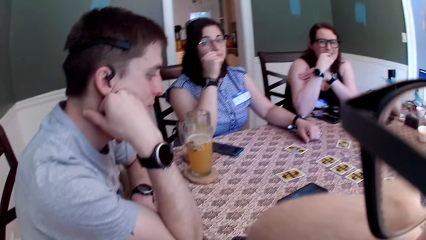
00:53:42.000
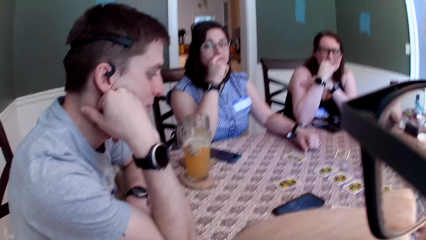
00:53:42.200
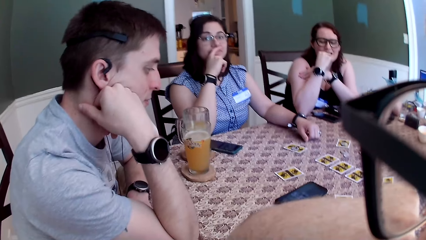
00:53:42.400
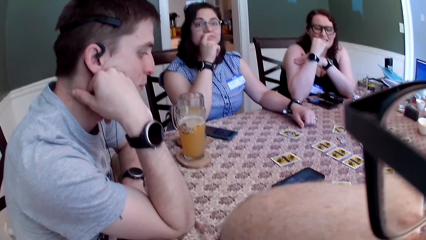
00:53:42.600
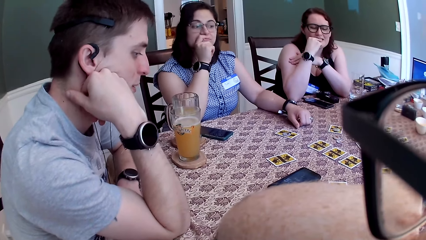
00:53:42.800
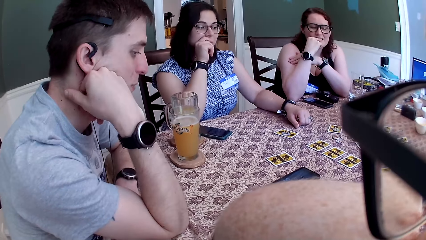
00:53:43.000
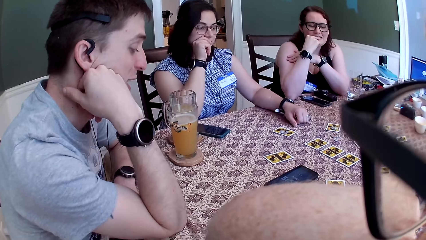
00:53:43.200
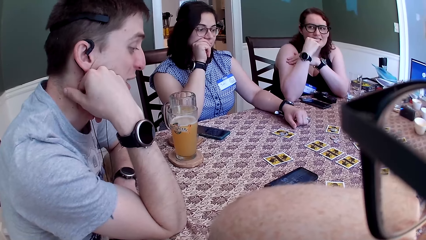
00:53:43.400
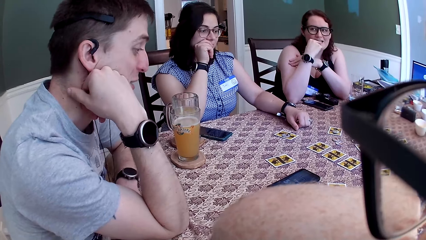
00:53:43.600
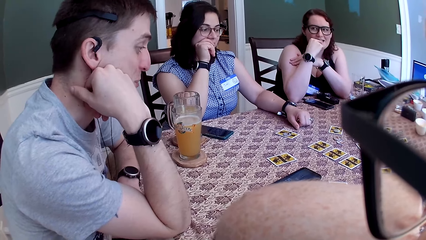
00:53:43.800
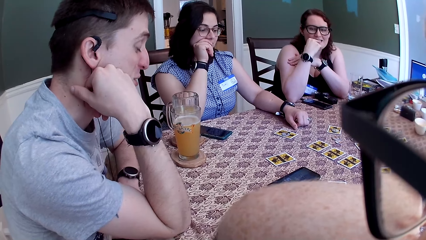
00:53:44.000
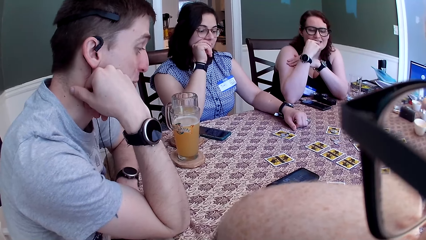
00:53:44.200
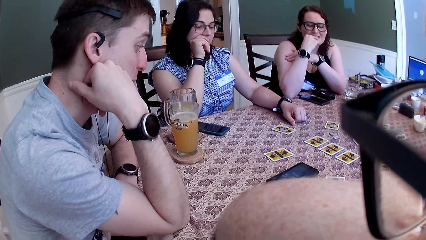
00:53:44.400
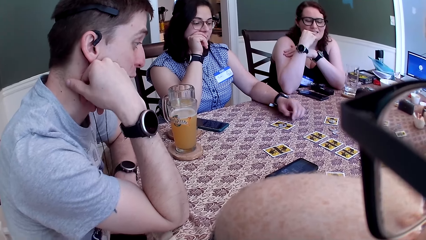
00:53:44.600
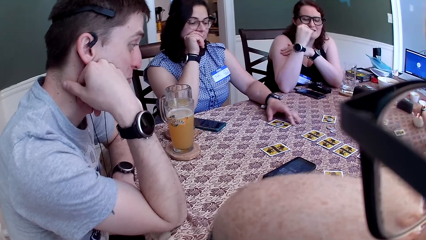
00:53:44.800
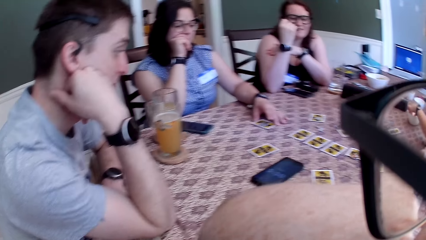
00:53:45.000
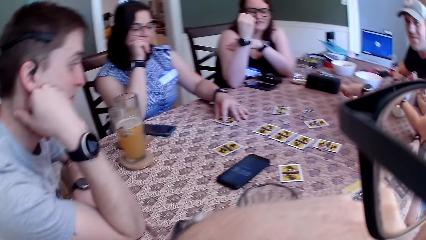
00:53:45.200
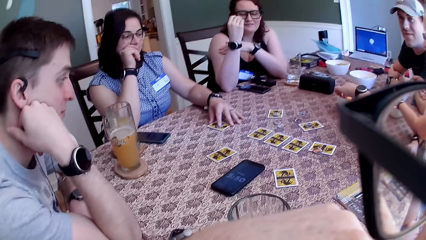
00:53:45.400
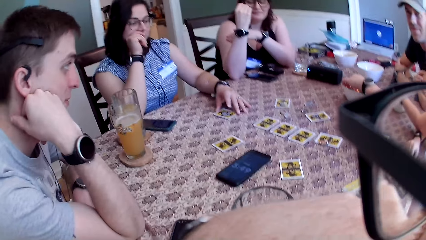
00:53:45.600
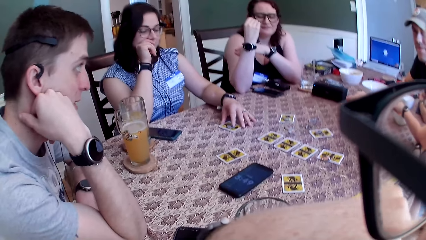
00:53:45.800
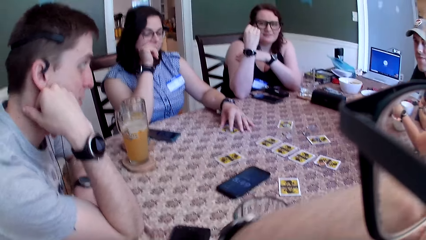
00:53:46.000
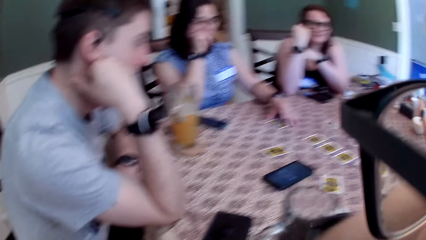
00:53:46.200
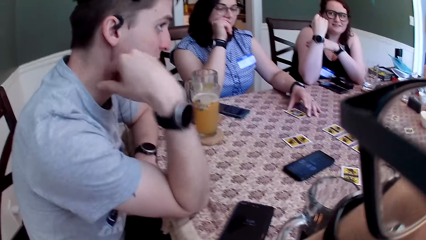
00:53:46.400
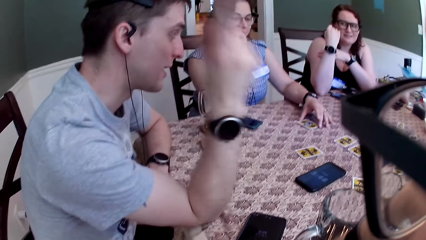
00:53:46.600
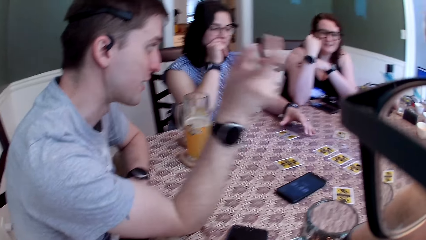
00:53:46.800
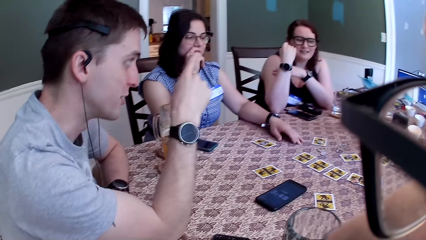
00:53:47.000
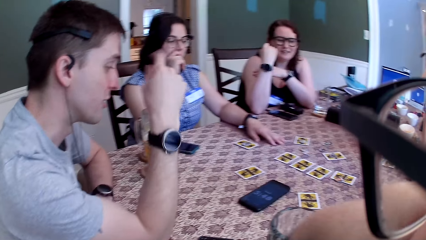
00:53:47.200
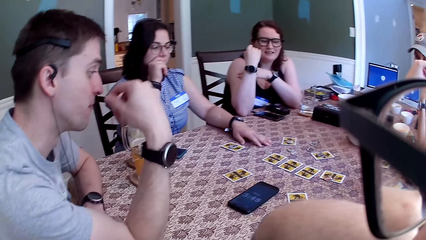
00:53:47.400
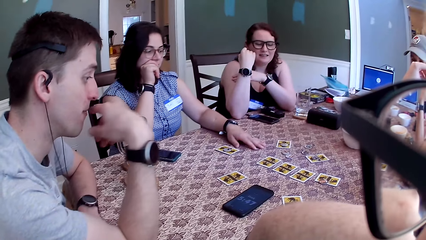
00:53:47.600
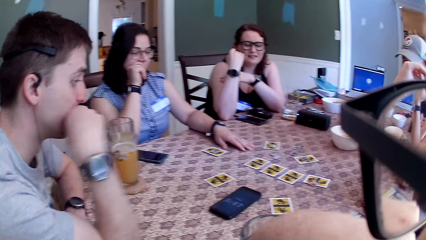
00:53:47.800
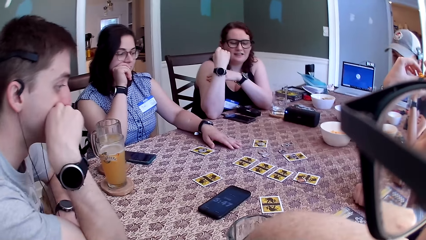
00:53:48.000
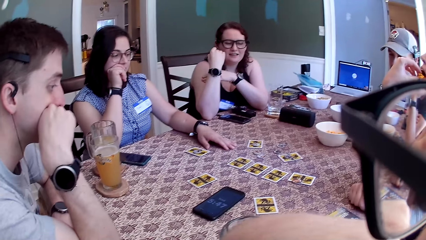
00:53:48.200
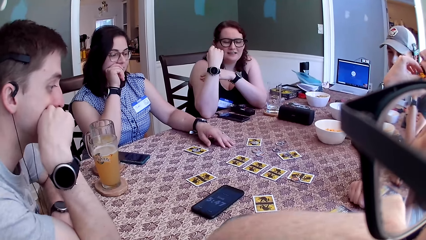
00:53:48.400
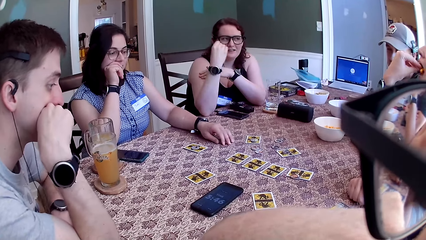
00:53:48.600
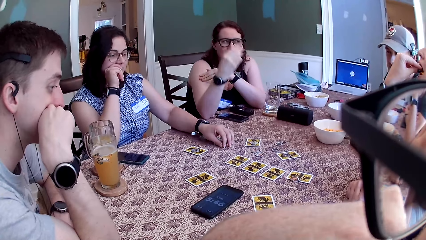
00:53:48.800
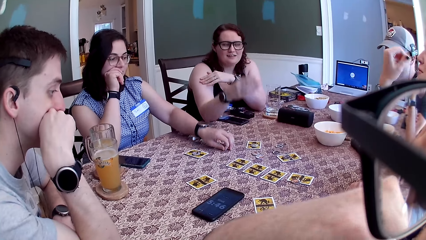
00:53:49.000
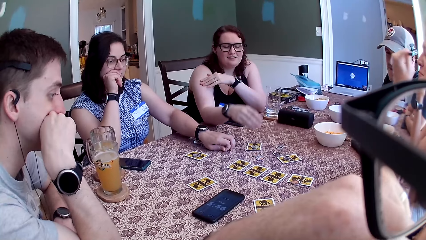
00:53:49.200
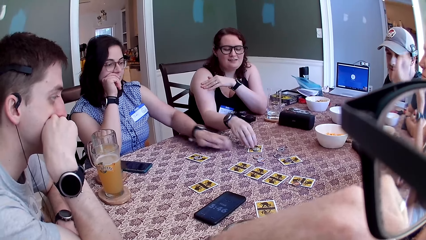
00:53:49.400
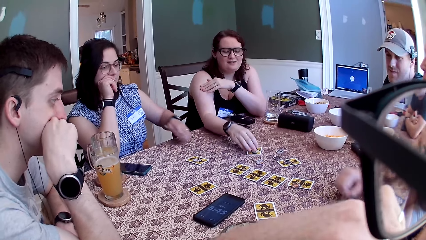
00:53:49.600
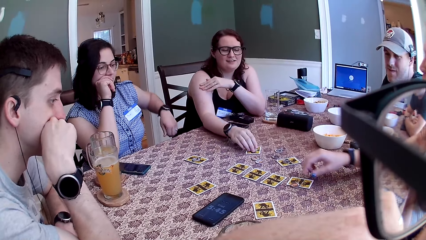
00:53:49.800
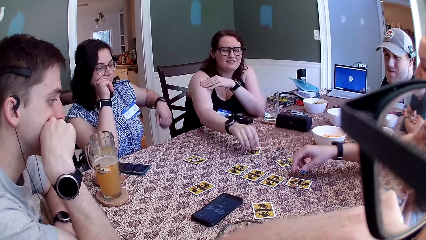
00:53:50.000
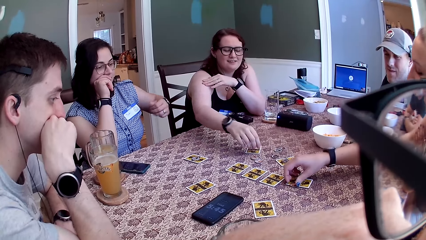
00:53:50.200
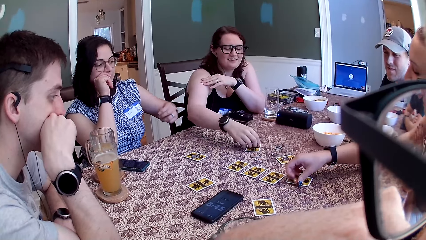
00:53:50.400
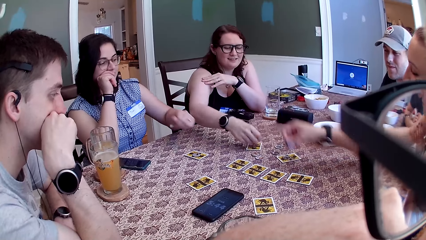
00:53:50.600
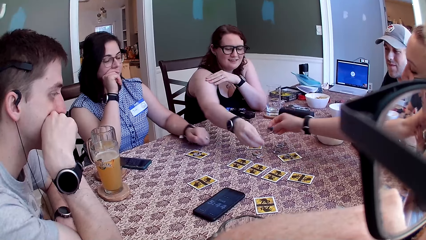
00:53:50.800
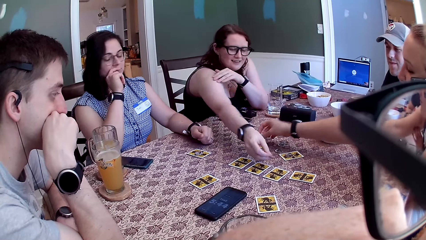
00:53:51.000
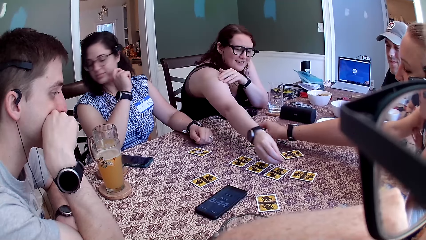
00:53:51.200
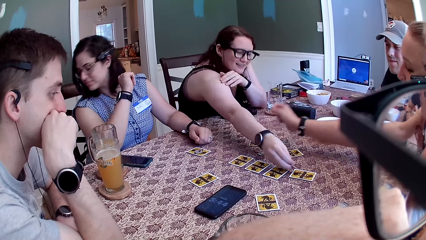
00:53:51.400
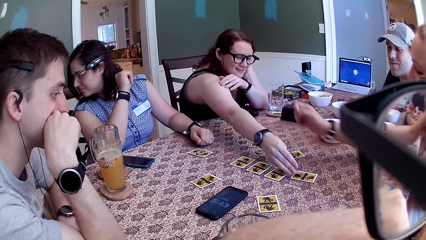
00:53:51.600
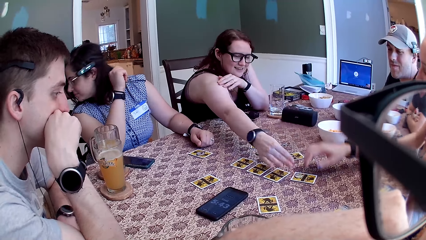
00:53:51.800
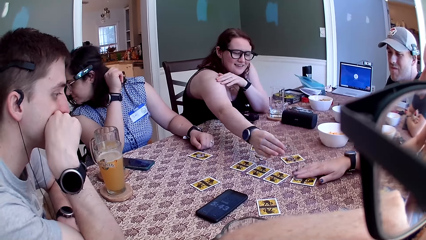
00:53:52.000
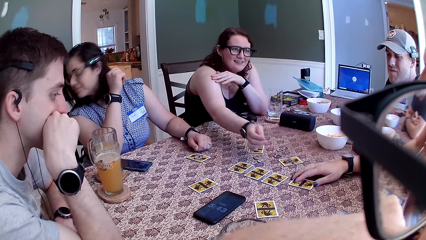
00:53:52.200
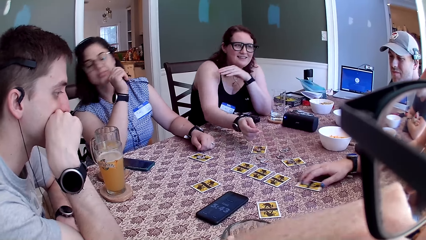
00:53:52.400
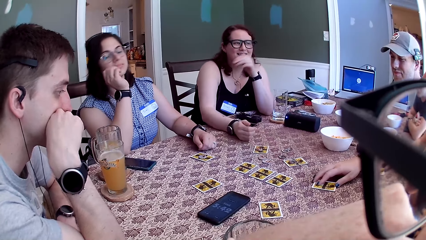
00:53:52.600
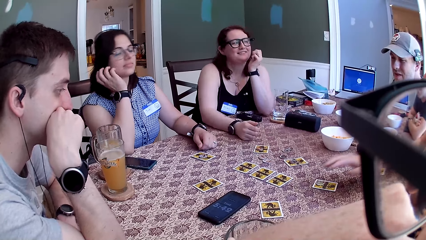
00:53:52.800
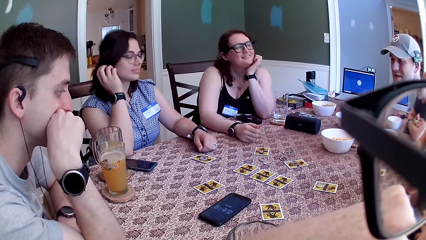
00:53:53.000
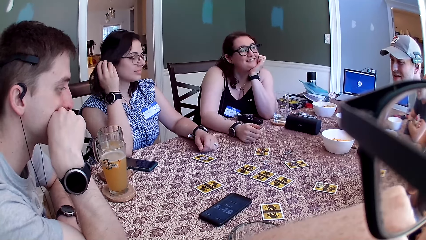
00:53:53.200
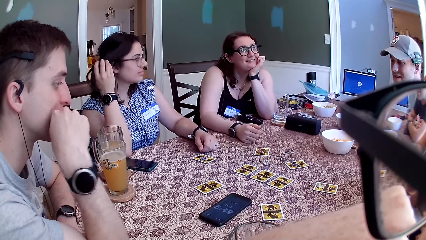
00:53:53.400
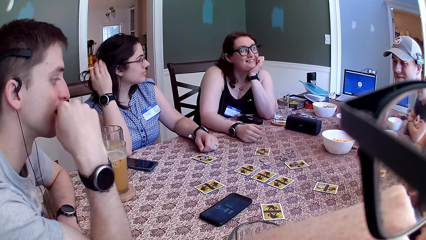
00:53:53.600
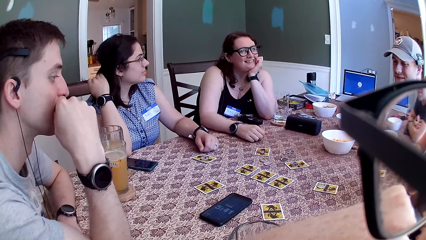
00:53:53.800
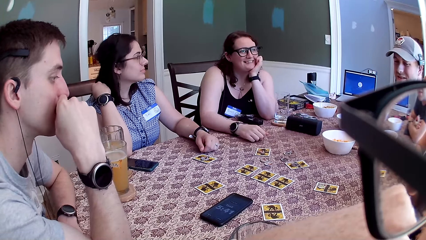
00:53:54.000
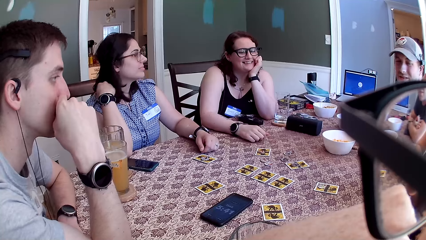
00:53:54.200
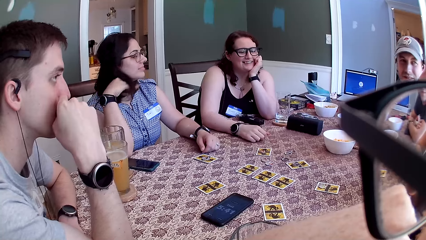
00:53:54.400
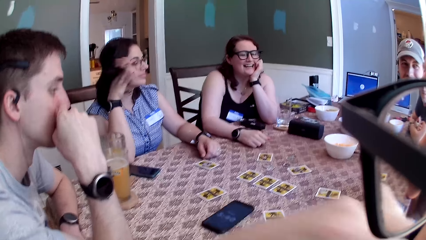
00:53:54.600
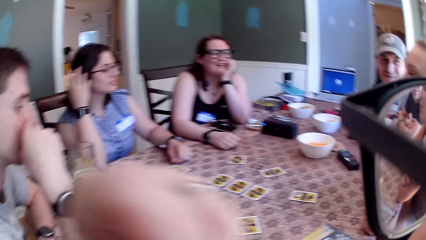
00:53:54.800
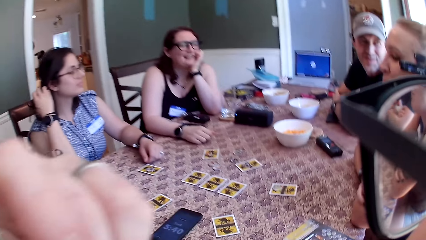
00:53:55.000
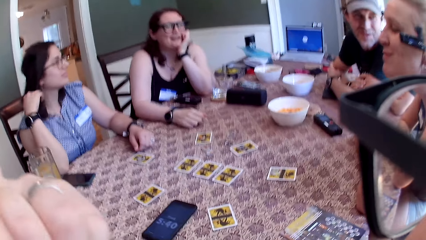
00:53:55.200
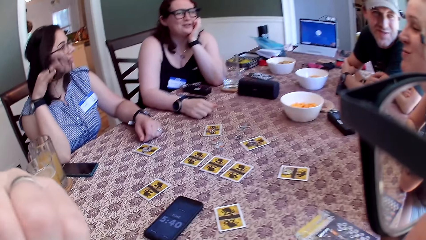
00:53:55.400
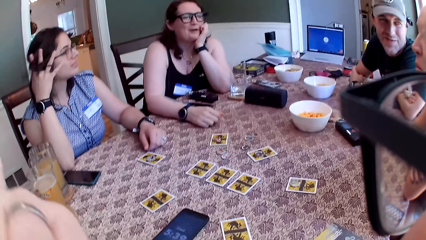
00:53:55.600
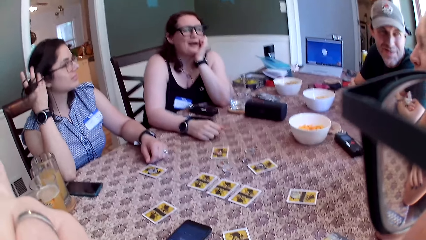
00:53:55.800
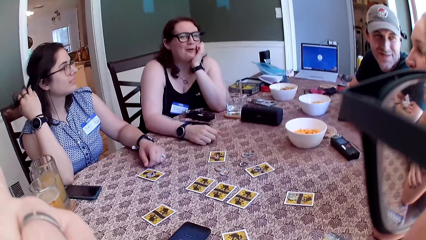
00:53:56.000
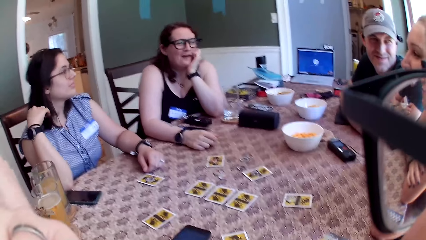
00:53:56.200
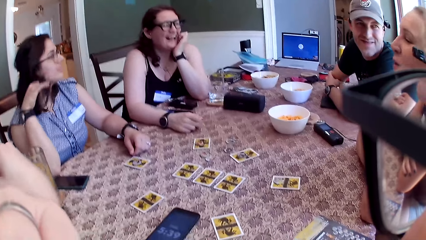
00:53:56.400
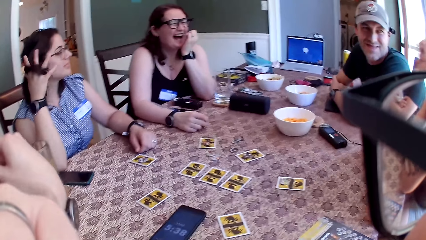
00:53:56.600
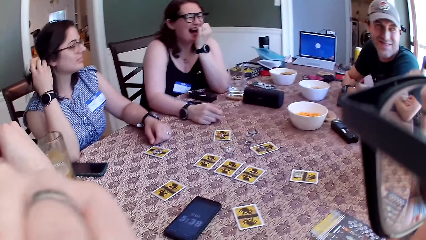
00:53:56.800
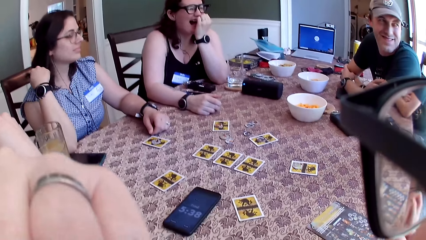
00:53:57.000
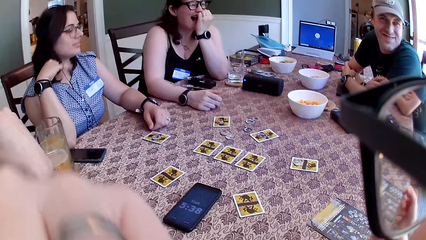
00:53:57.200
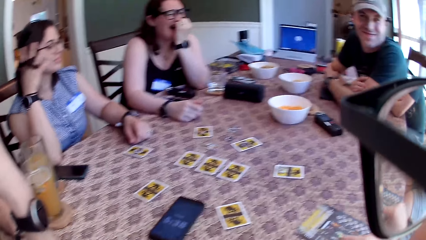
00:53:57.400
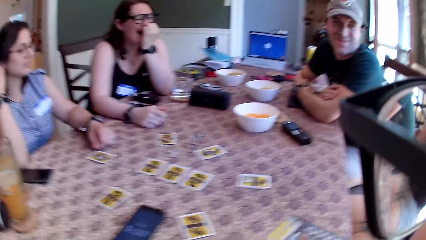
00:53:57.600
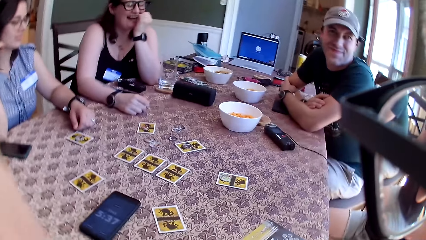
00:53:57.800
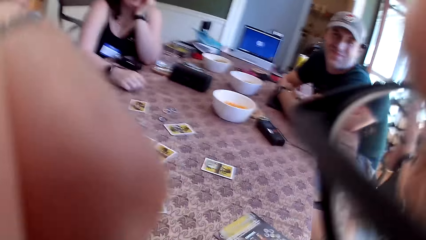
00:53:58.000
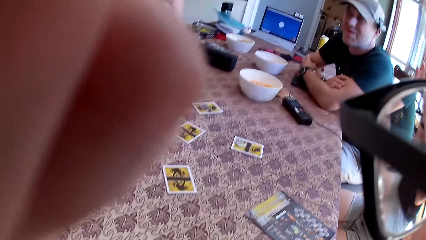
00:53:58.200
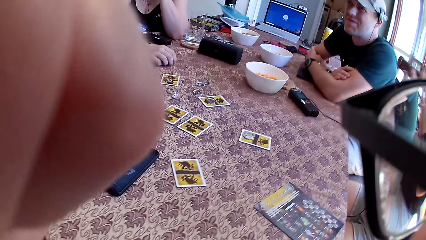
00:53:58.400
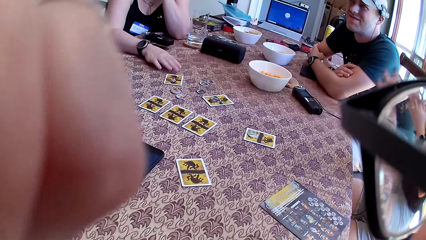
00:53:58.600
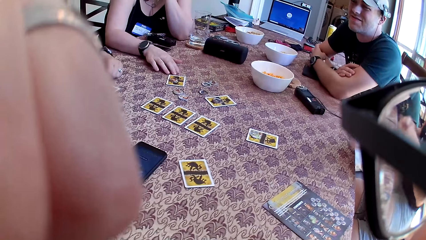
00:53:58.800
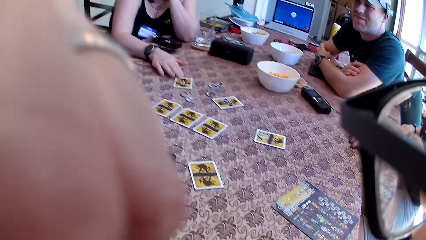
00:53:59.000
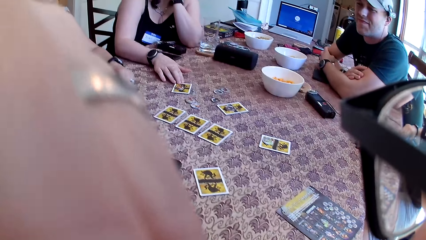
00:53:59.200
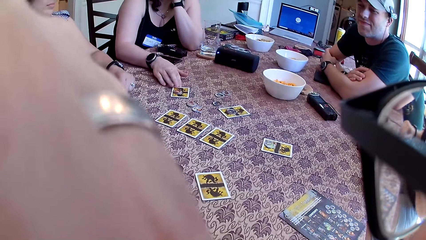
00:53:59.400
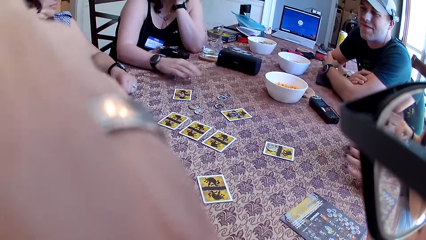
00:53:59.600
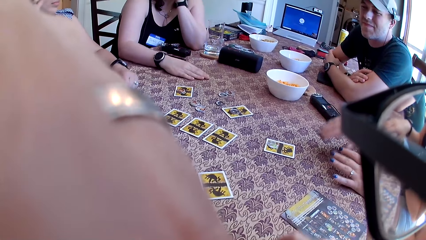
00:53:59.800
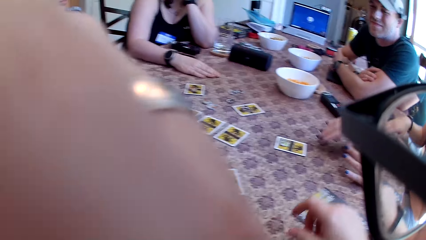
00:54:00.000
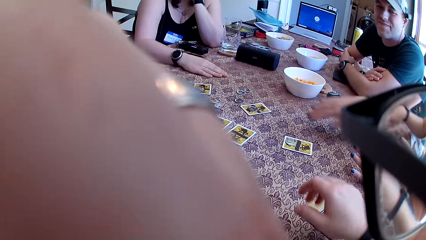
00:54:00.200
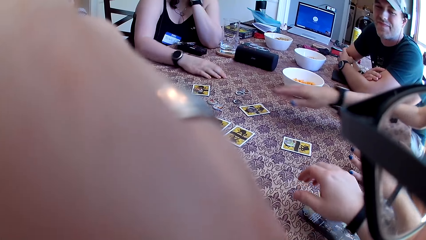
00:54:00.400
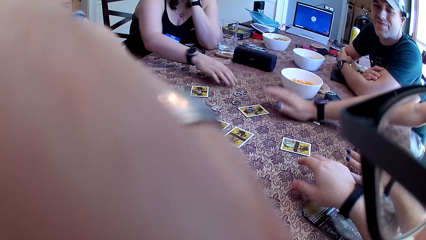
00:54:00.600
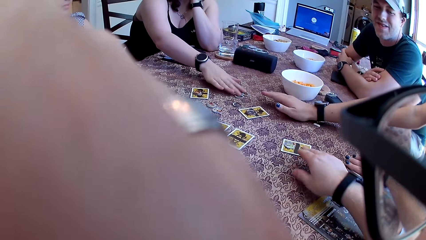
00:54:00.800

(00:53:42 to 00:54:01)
The camera wearer moves a hand. A woman touches the card on the table with her left hand. She moves the card. A man moves his hand. Another woman picks up the card token from the table with her right hand. A third woman picks up the card token from the table with her right hand. The third woman drops a card on the table with her right hand. The second woman drops a card on the table with her right hand. The third woman shifts a card on the table with her left hand. The first woman tangles her hair with a finger. The camera wearer converses with the group of people. They lift a hand. The second woman shifts a card on the table with her right hand.
